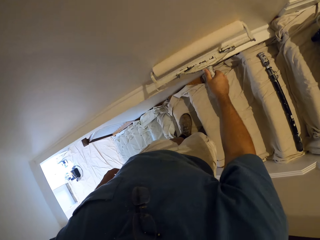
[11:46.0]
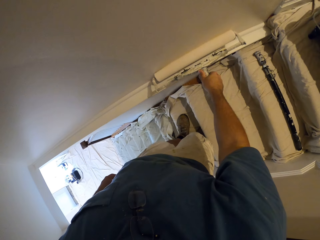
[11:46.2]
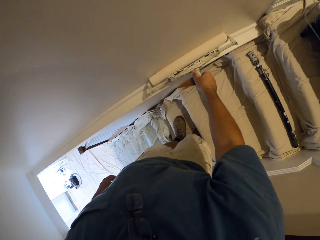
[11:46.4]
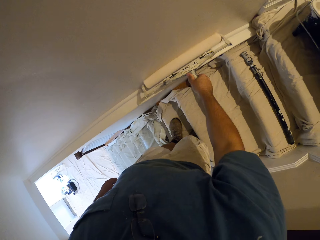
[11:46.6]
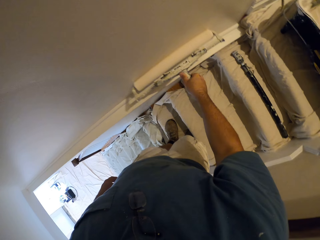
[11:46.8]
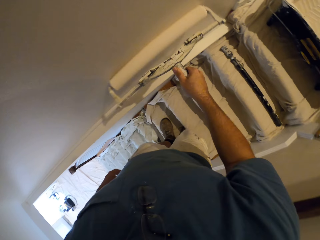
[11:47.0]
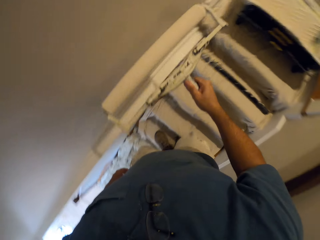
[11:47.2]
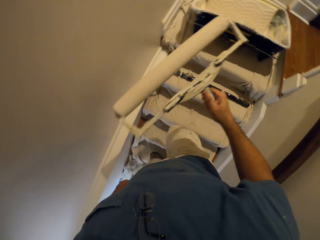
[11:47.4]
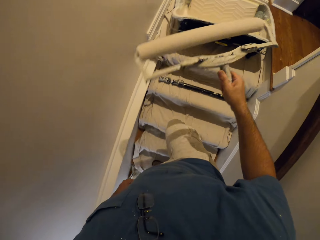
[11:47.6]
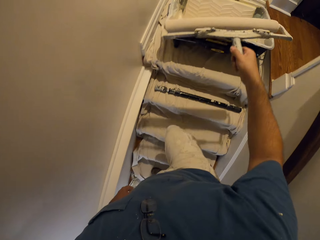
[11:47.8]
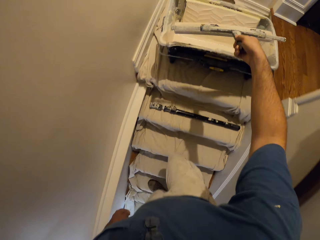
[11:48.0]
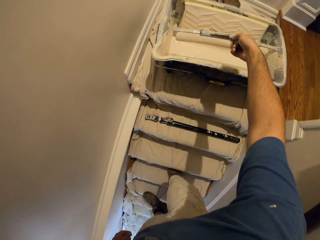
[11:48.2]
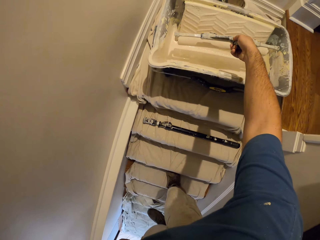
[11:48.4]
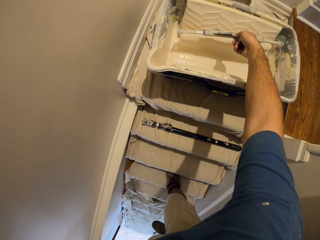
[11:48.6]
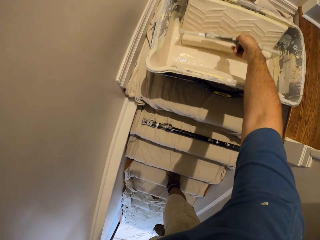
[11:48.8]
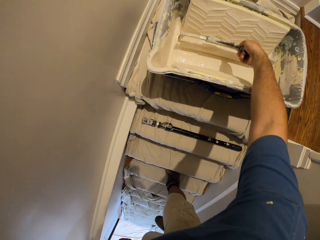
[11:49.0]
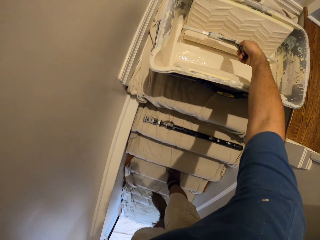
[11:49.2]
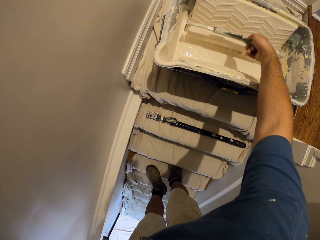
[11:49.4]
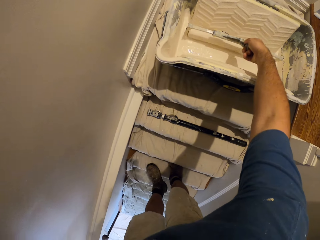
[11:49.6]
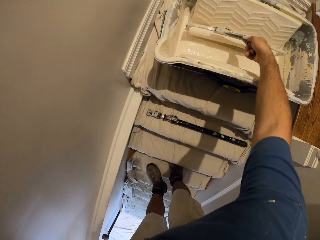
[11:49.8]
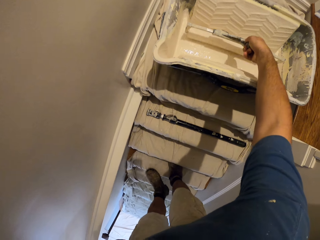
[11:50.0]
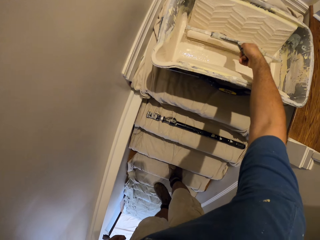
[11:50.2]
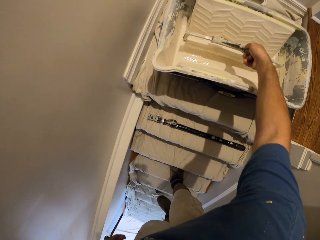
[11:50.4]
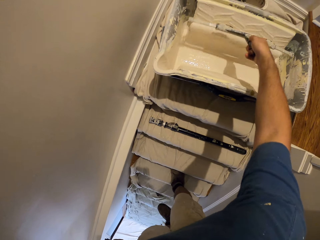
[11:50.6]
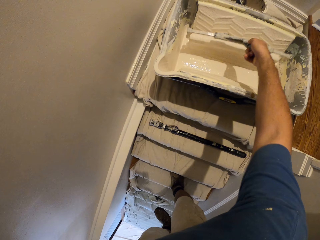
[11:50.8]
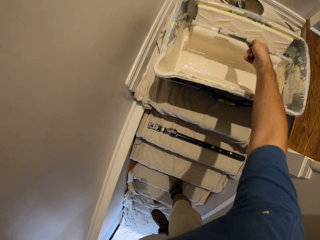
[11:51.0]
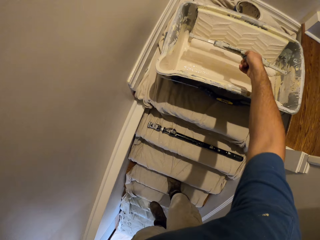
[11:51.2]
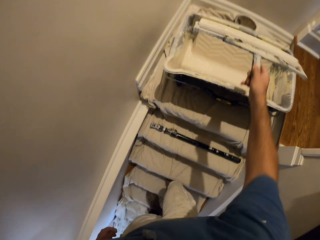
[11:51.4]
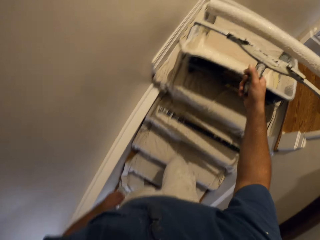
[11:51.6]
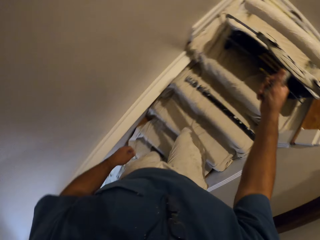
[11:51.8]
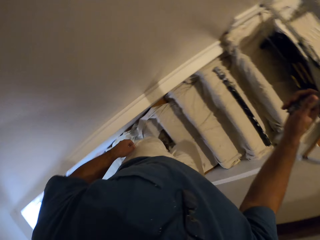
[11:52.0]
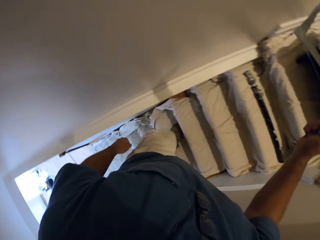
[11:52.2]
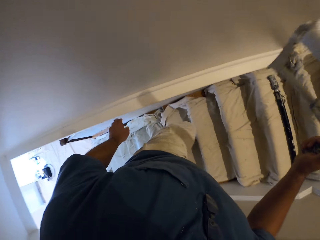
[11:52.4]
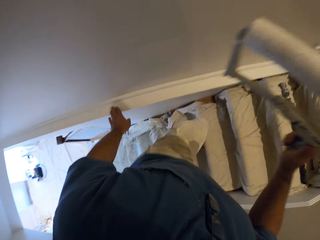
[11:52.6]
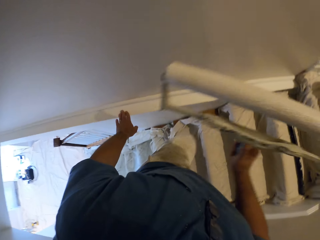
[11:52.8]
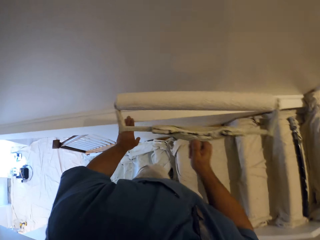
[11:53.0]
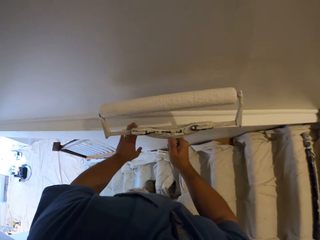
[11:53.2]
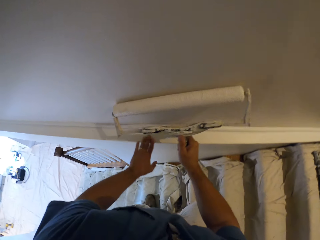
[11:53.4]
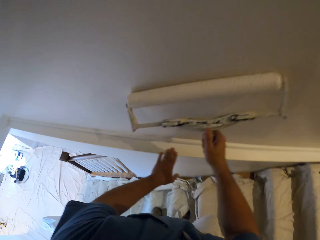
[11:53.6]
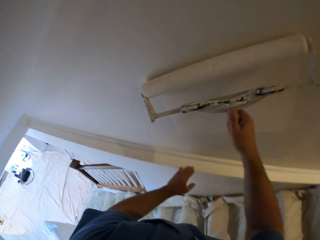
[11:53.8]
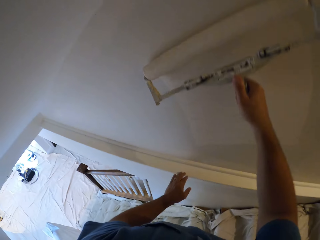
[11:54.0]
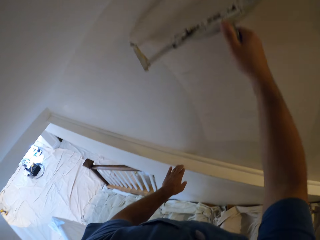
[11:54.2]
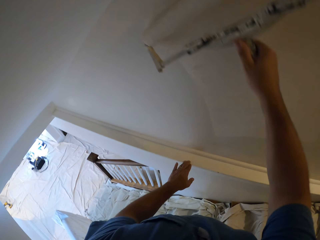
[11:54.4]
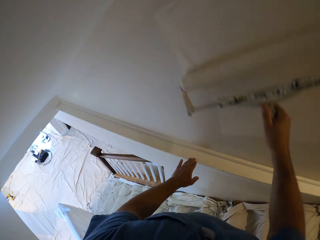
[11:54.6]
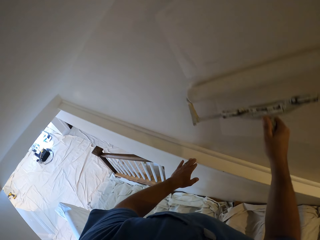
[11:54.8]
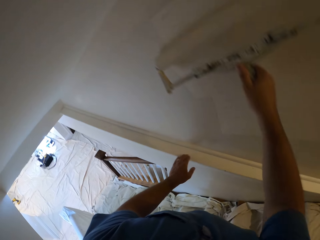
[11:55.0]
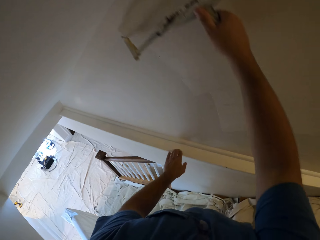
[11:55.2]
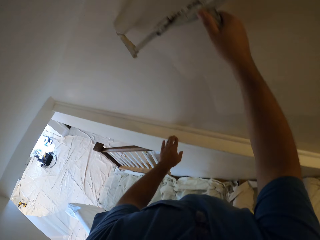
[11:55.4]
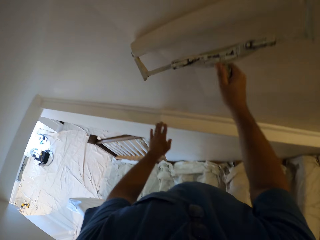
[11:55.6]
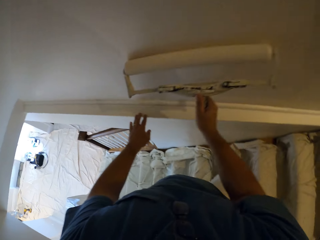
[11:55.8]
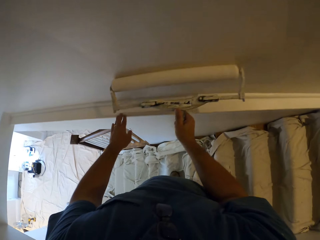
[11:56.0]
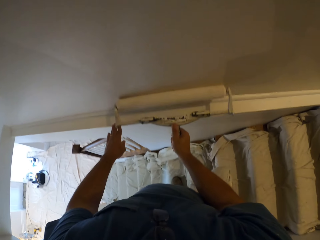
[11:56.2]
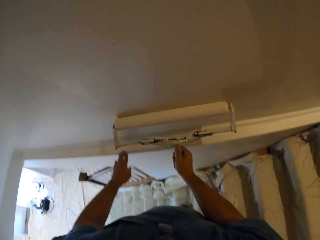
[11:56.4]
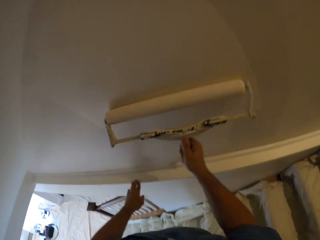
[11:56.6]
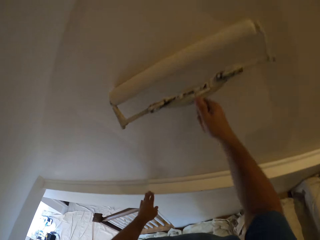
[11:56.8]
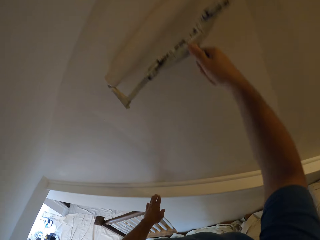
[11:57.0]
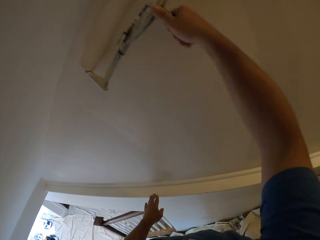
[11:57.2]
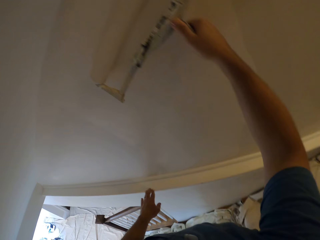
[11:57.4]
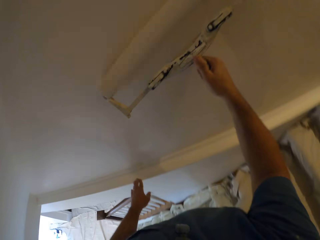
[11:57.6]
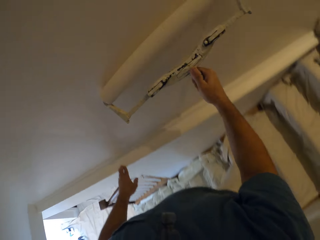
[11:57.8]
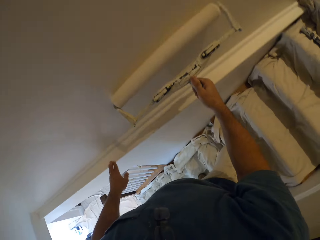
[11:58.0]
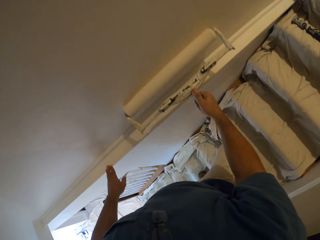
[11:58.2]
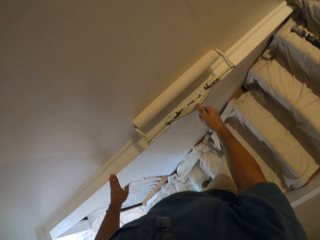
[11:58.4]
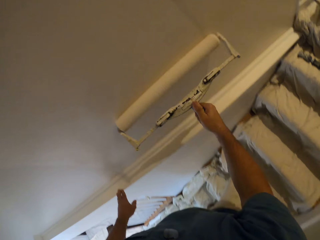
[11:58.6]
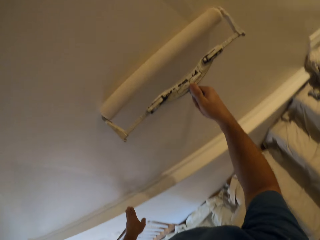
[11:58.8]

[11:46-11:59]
The camera wearer dabs the roller paint brush in the bucket of paint. They continue to paint the wall with the roller paint brush.

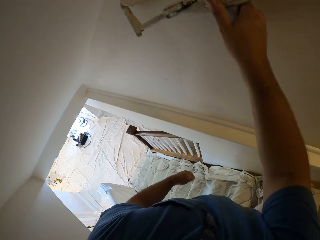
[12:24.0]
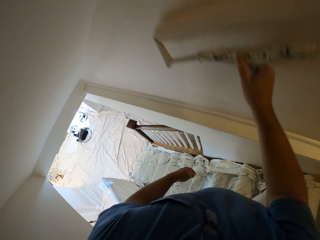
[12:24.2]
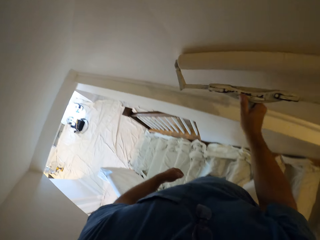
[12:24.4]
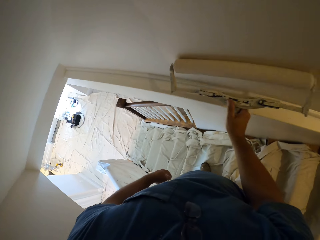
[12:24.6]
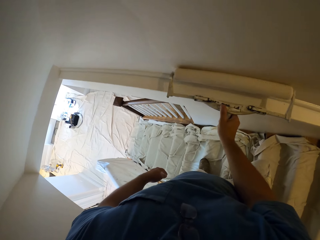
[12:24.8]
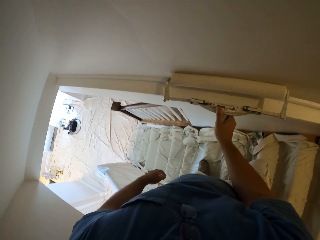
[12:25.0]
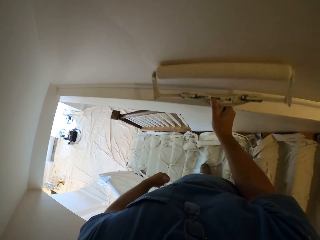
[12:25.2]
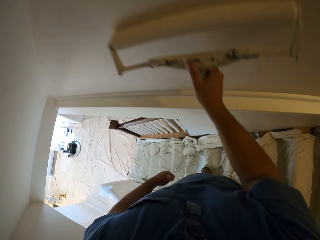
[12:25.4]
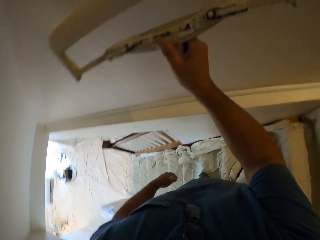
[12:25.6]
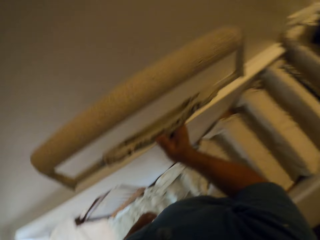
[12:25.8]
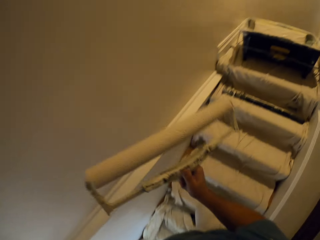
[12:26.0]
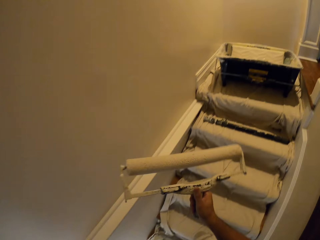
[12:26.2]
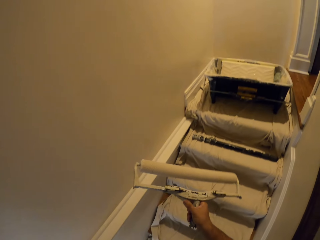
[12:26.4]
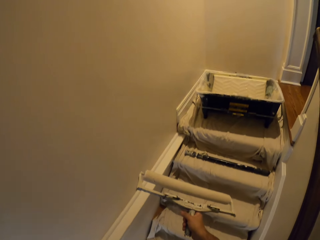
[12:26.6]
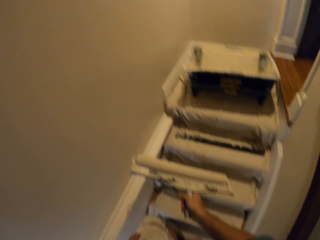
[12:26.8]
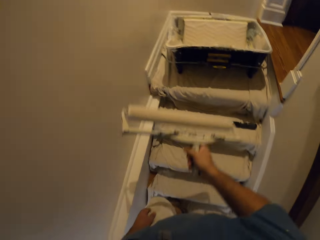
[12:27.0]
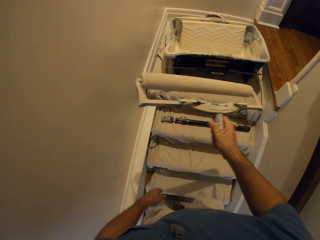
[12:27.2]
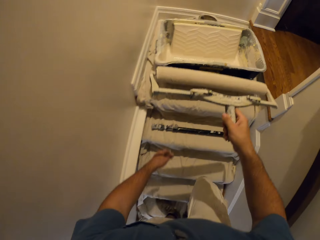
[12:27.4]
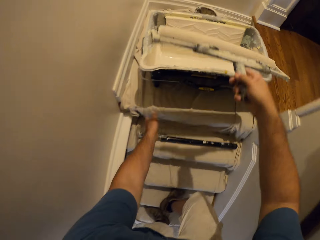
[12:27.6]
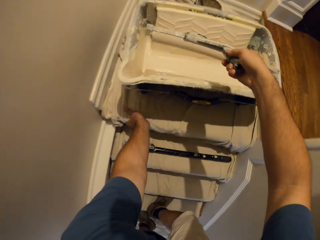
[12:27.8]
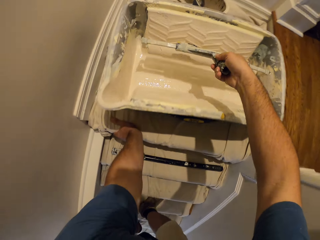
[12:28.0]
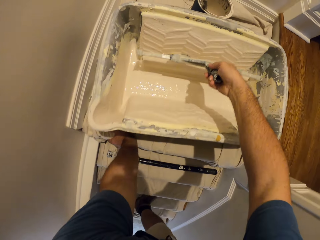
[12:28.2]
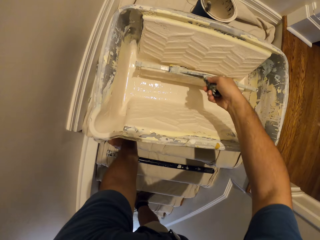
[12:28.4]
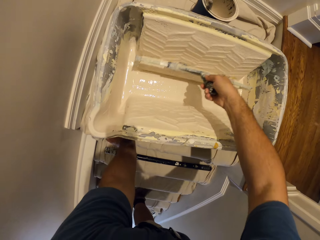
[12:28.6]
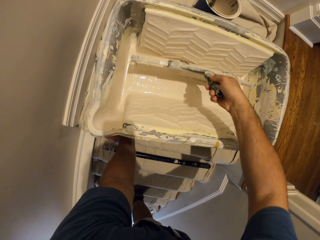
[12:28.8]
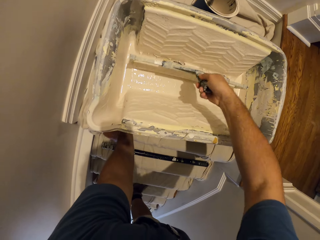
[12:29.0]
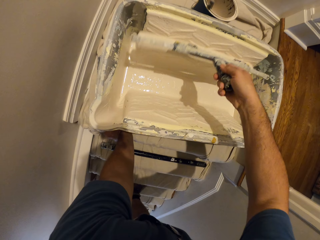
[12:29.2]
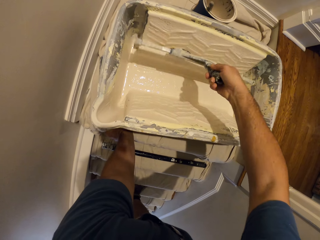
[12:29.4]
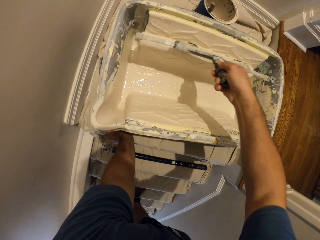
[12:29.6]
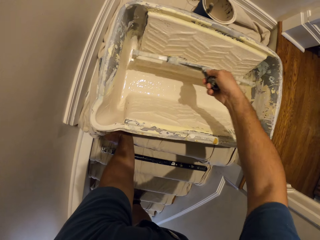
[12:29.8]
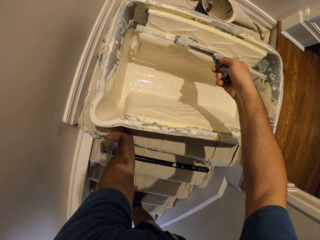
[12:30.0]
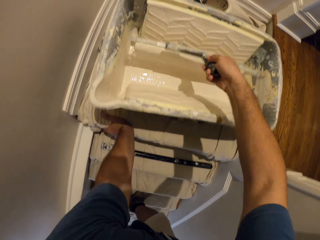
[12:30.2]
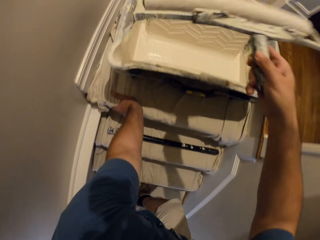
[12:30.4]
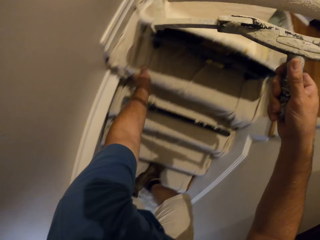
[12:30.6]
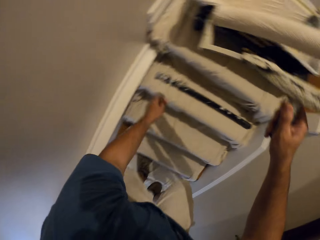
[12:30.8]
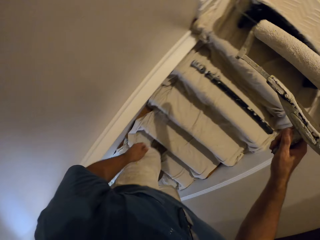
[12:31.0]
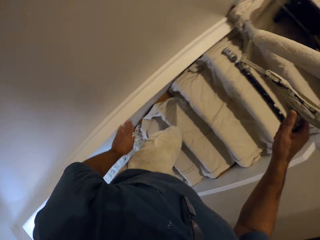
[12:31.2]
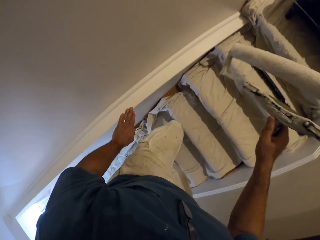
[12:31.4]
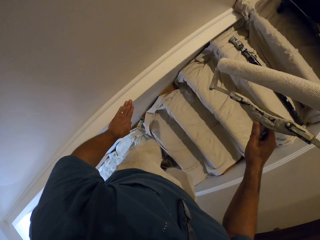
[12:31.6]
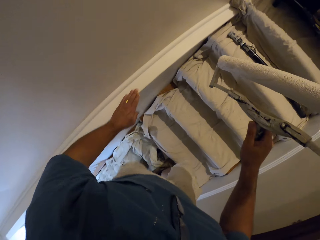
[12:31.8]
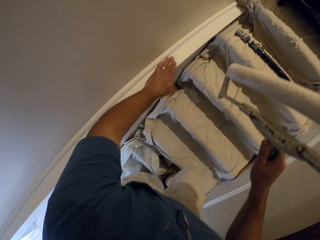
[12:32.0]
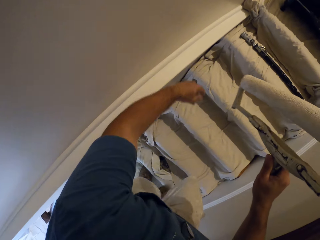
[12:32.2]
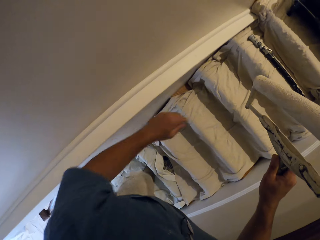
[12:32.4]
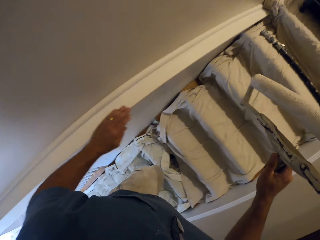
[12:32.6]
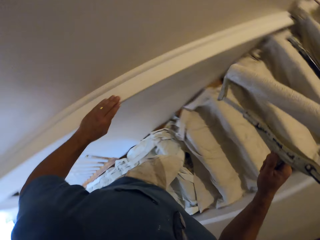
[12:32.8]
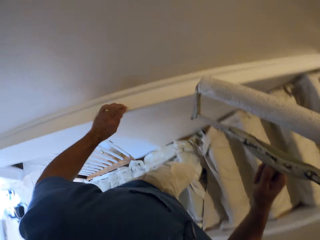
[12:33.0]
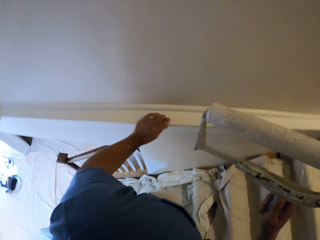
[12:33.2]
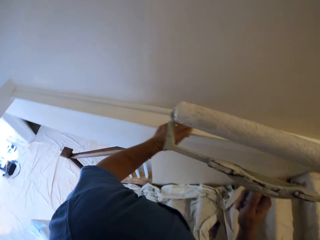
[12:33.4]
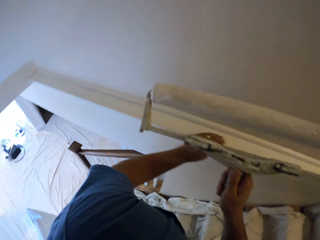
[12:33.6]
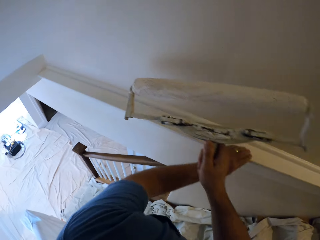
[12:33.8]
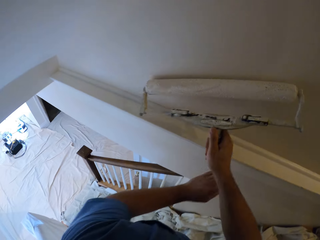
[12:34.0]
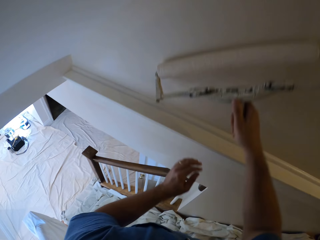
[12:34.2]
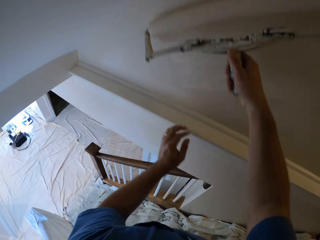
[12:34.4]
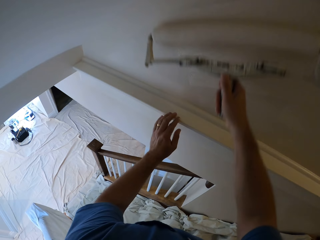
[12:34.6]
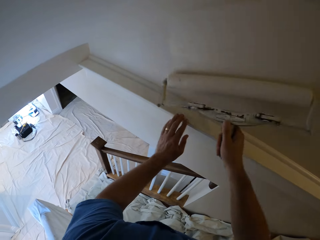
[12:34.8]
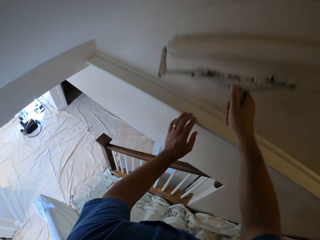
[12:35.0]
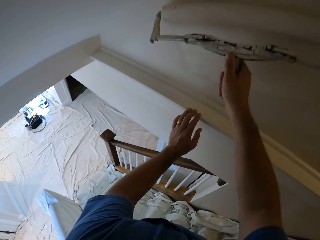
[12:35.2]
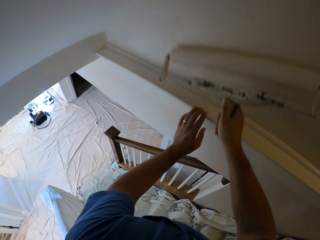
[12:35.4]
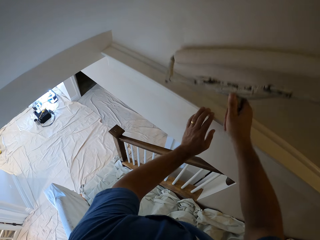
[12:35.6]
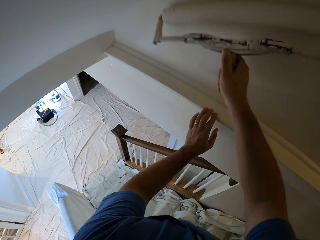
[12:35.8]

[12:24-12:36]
The camera wearer climbs up the stairs. He leans on the edge of the stairs. He dabs the roller paint brush in the bucket of paint. He climbs down the stairs. He moves his hand along the stair rails. He wipes off something on the wall. He continues to paint the wall with the roller paint brush.
